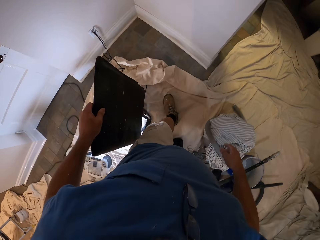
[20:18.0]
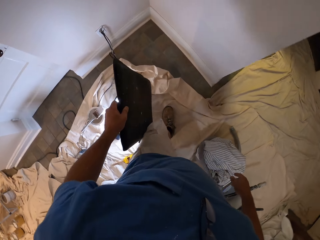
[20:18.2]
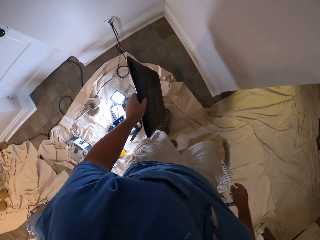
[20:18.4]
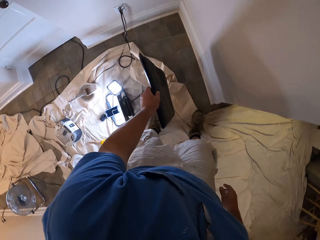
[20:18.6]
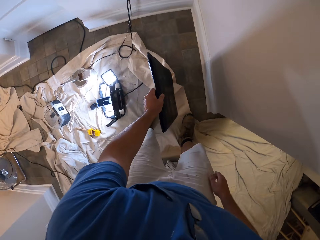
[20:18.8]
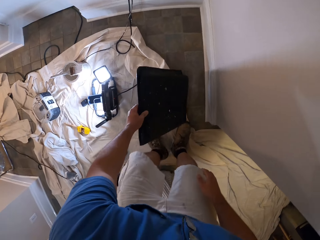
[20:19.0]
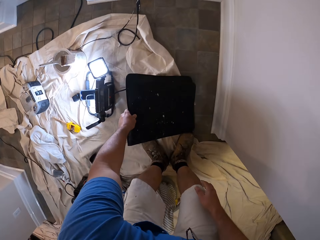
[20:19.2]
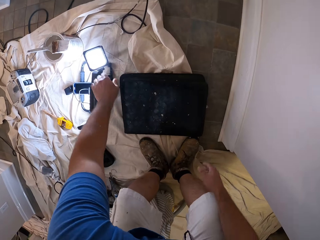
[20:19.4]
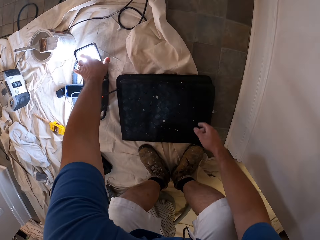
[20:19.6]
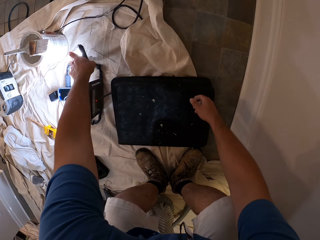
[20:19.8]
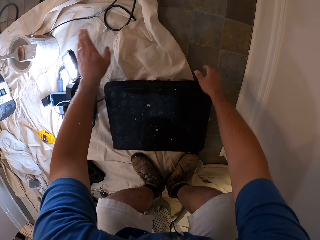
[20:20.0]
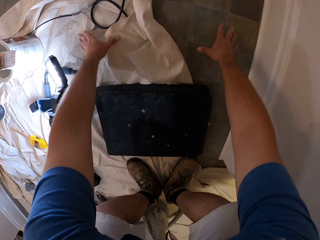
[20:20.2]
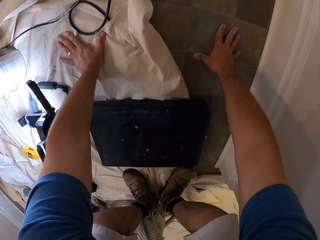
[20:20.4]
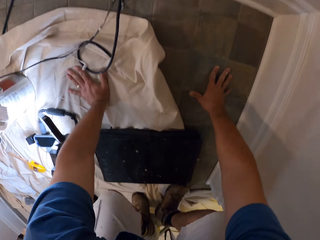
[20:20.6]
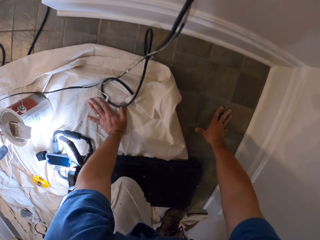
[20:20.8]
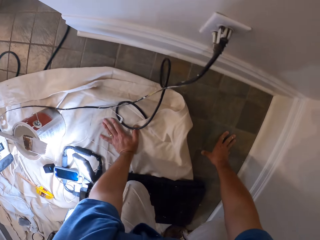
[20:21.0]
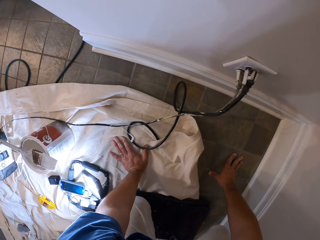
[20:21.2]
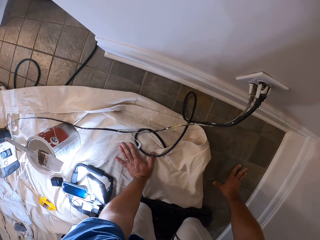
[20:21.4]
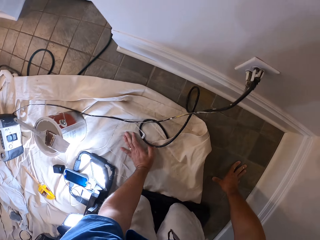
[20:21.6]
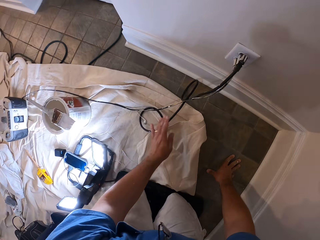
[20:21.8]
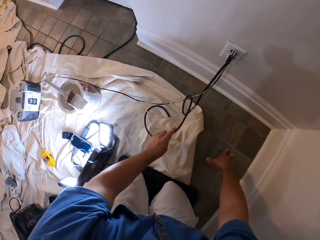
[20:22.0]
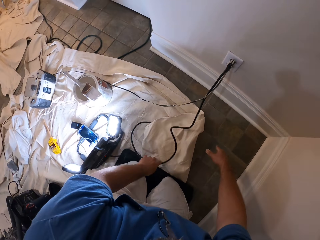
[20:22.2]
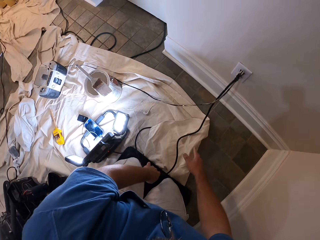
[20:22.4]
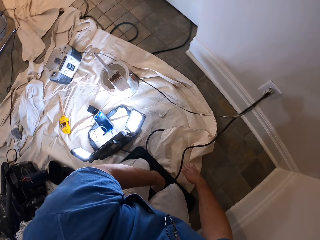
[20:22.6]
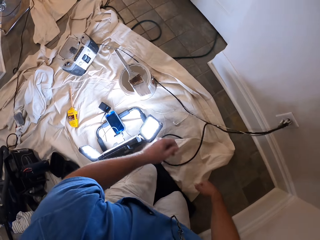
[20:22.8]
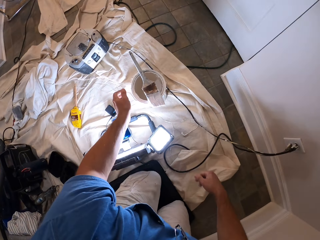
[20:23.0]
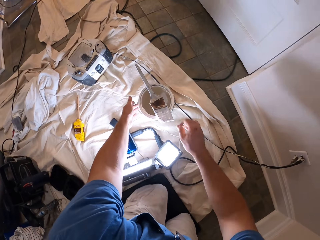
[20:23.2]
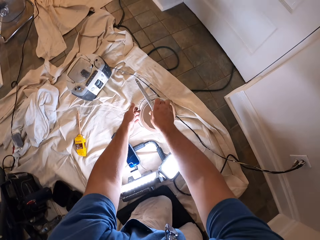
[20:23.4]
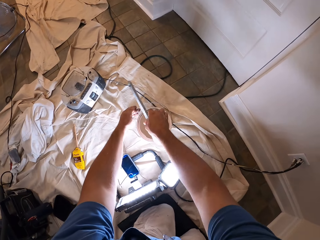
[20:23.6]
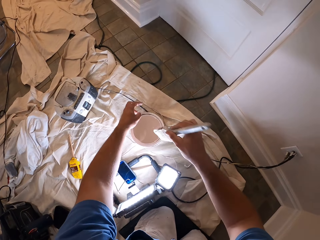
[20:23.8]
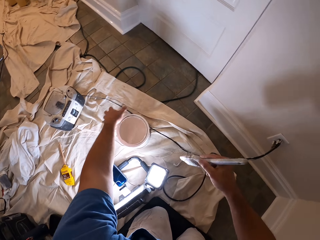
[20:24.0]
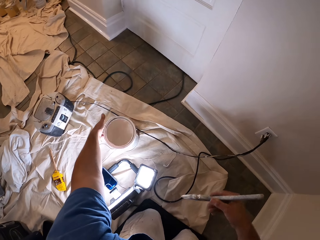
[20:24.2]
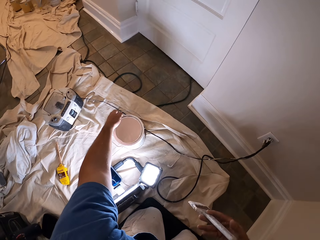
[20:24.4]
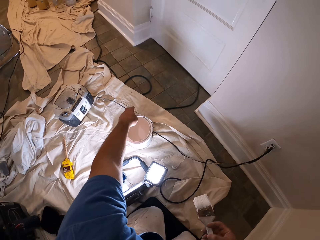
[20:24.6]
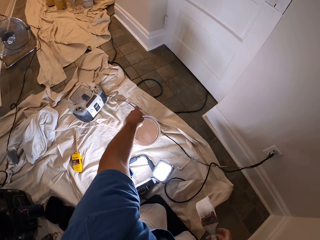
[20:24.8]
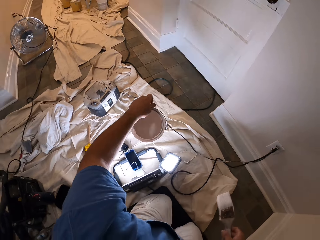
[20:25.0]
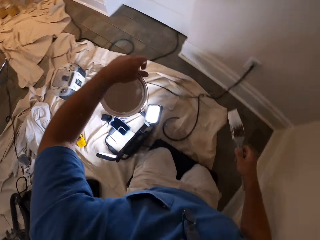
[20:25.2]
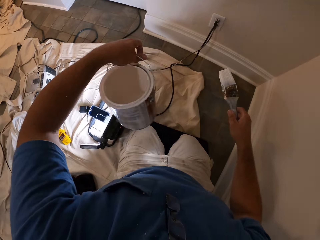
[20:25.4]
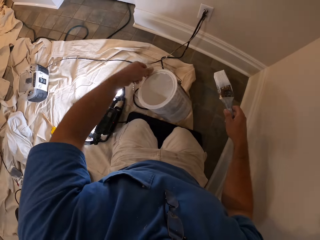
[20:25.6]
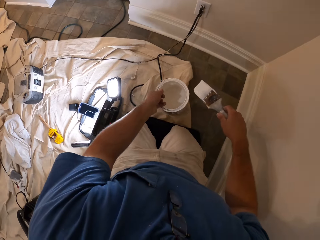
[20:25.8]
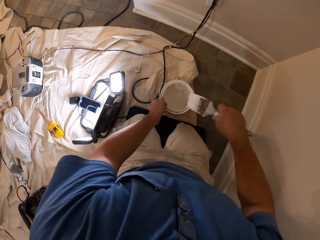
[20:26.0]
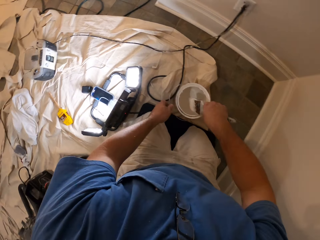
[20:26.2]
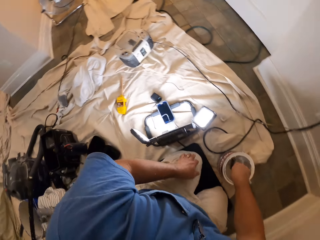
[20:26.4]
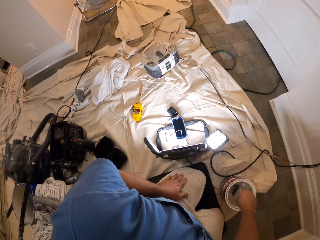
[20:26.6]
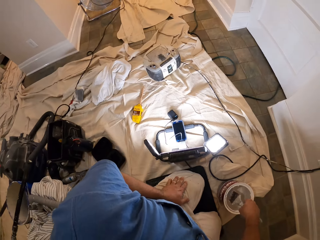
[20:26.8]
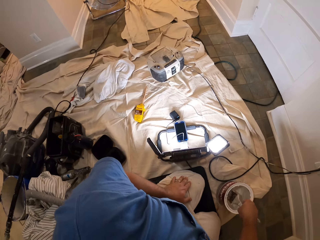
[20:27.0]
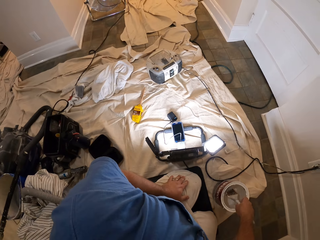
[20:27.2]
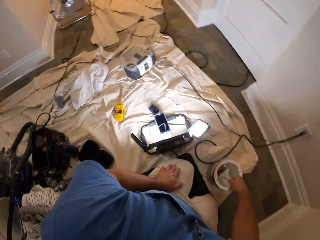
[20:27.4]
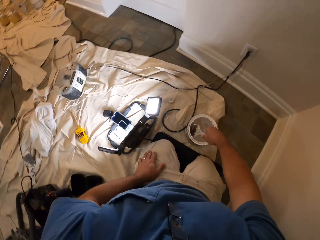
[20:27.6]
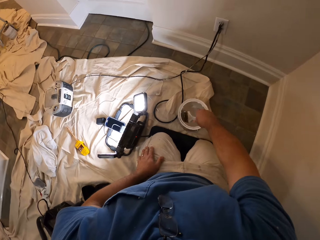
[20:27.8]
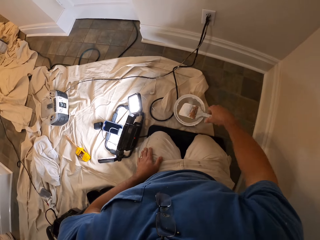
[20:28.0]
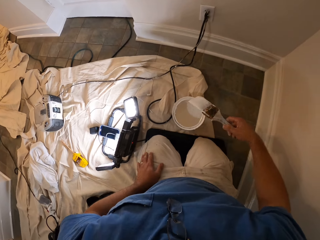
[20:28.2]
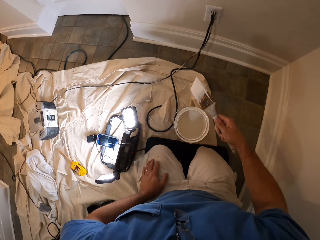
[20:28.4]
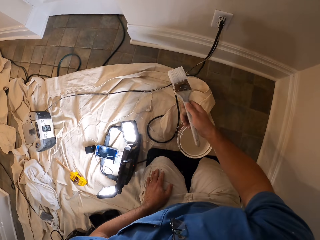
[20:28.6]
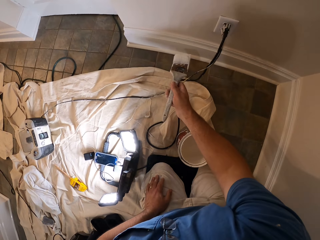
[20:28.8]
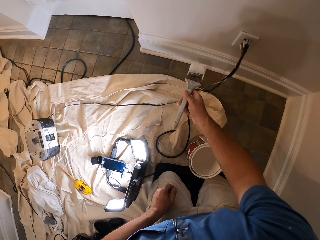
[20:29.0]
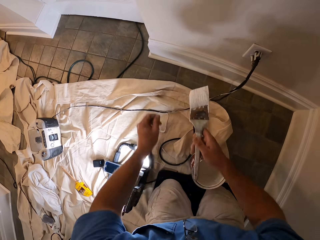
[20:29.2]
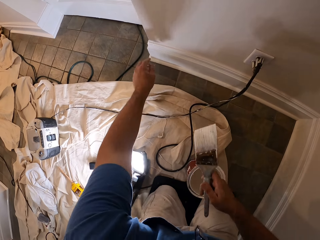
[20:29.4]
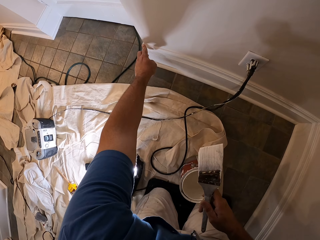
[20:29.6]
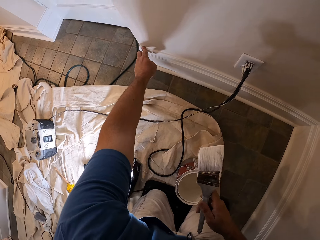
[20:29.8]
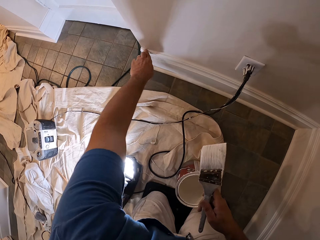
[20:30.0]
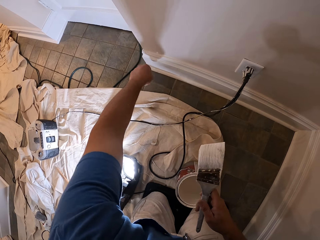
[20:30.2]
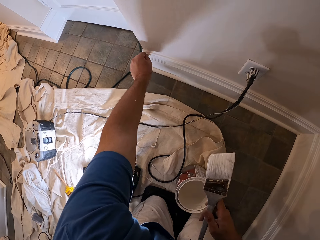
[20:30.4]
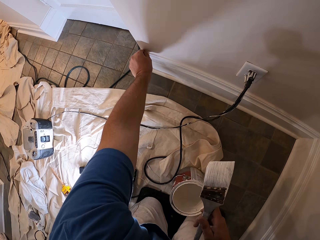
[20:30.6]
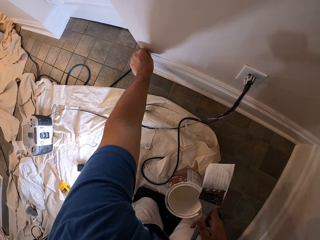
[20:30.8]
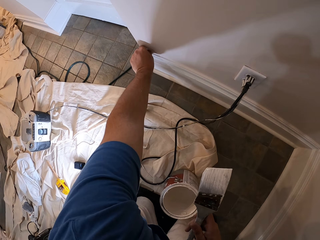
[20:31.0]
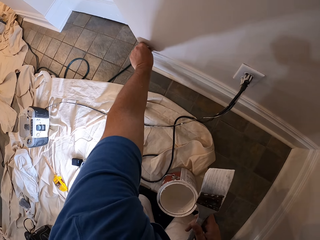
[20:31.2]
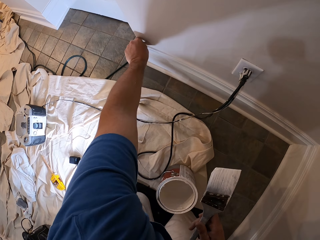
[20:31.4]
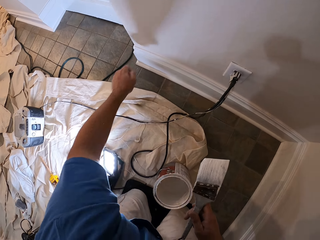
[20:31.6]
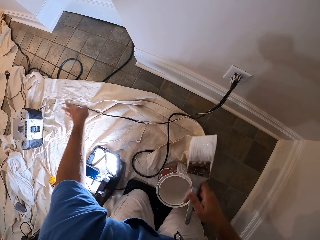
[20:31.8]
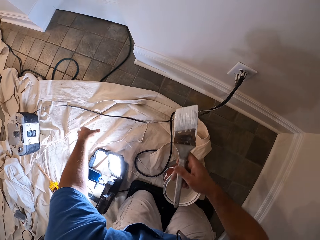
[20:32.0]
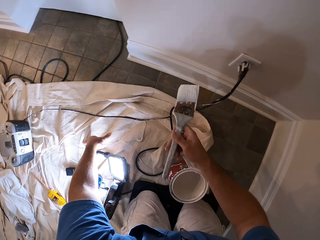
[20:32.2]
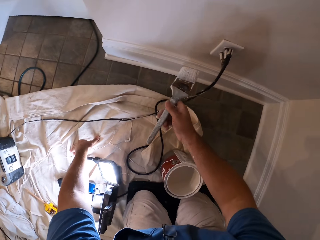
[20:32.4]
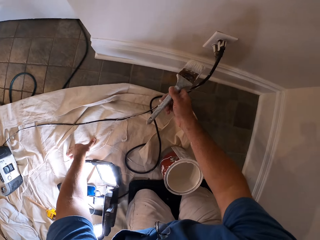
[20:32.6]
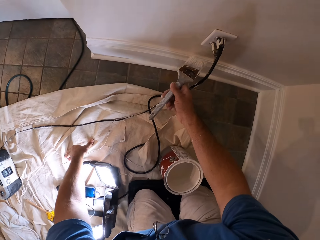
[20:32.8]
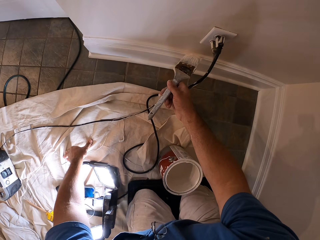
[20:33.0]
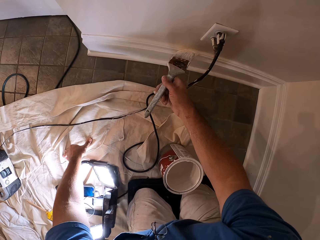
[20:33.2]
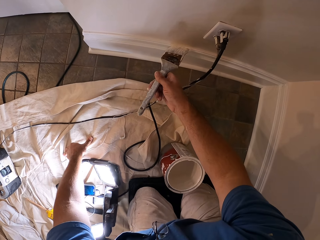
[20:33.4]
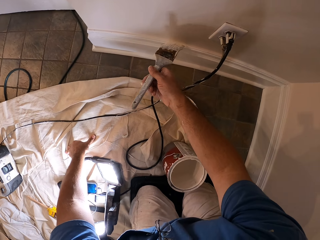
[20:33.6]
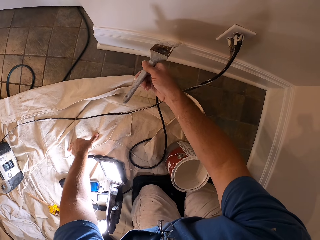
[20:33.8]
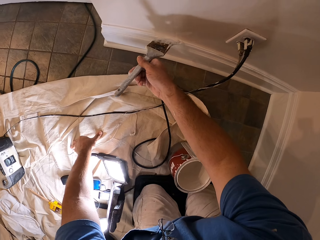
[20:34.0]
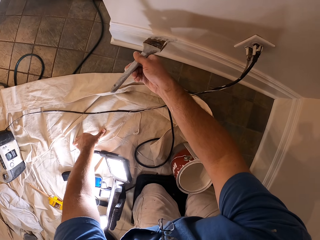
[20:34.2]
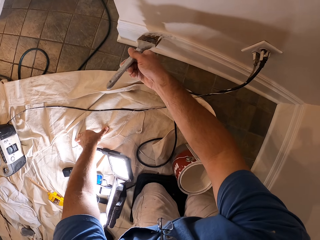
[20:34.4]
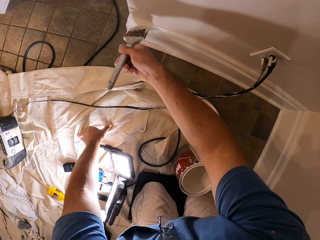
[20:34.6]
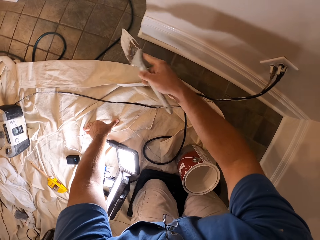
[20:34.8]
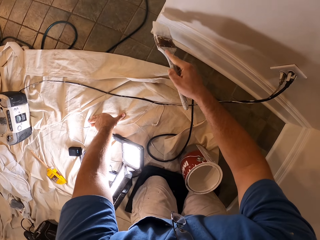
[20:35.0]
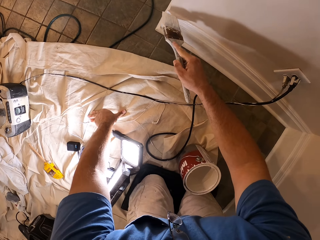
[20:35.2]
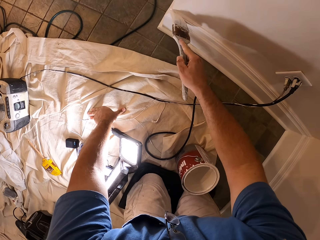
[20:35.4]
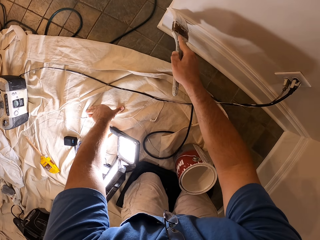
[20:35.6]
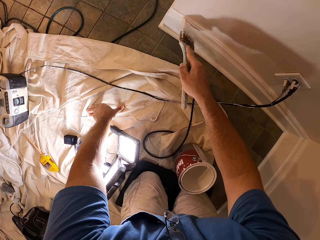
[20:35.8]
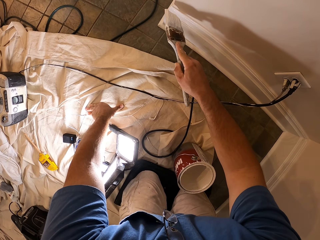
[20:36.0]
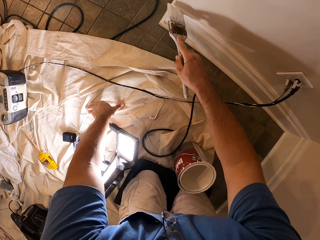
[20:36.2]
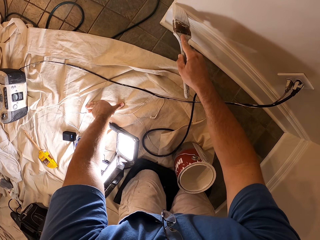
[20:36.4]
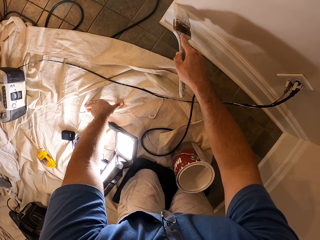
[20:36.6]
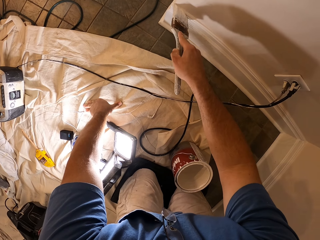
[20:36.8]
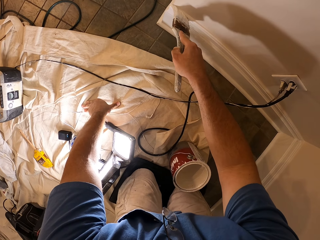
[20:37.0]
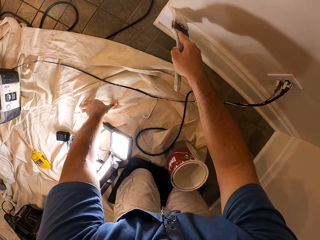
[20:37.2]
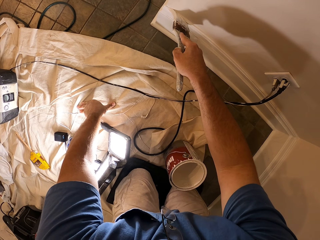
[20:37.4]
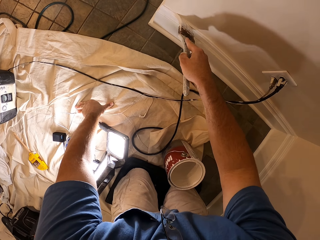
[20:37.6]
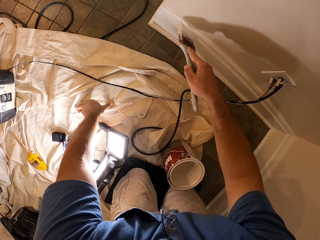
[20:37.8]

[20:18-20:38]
The camera wearer drops the mat on the cloth. He turns the lamp. He kneels on the mat. He moves a cable. He touches the cable. He picks up a paint brush from a bucket of paint. He picks up the bucket of paint from the cloth. He drops the bucket of paint on the cloth. He dips the paint brush in the bucket of paint. He stirs the brush in the paint. He removes paint from a baseboard with his fingers. He touches the wall. He paints the baseboard with the paint brush.

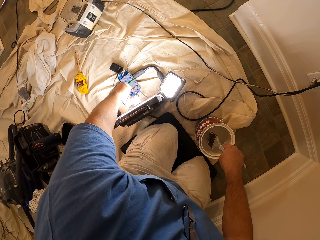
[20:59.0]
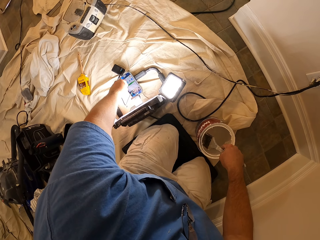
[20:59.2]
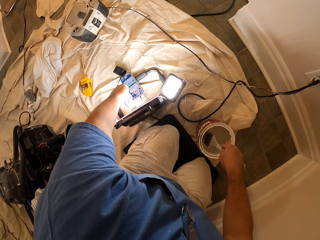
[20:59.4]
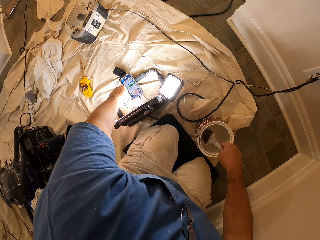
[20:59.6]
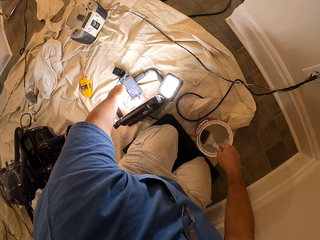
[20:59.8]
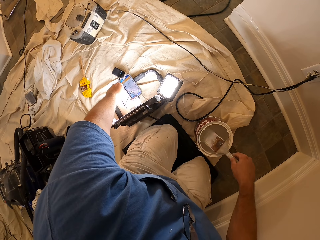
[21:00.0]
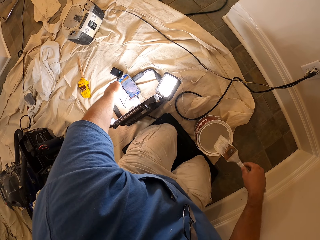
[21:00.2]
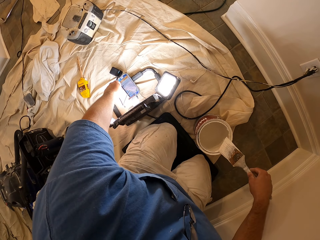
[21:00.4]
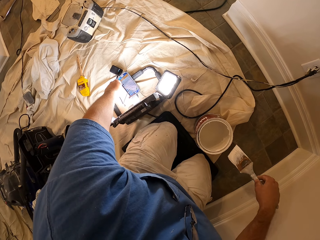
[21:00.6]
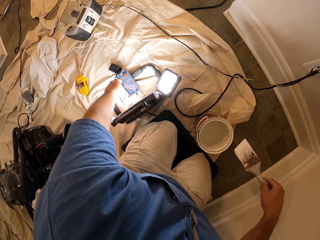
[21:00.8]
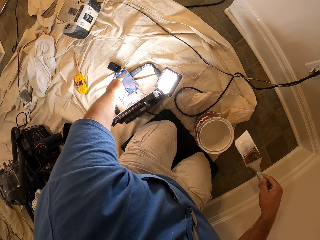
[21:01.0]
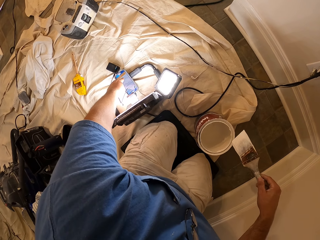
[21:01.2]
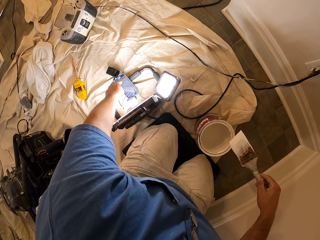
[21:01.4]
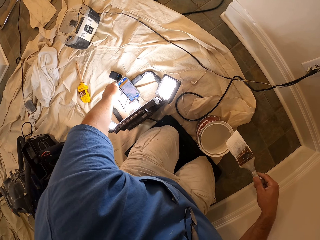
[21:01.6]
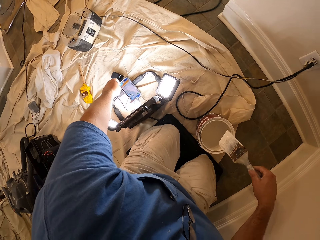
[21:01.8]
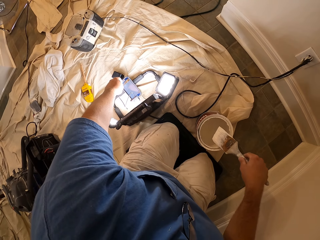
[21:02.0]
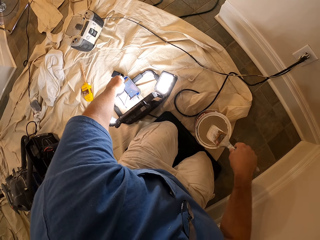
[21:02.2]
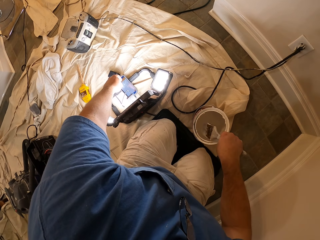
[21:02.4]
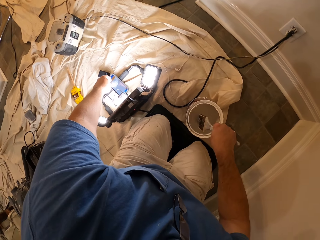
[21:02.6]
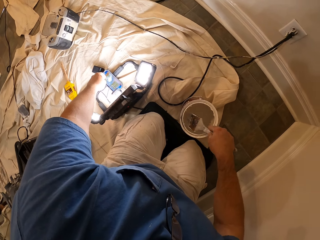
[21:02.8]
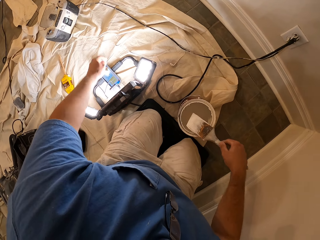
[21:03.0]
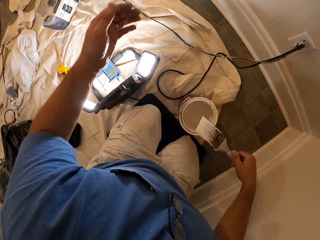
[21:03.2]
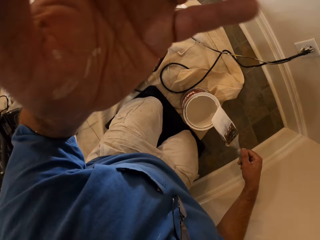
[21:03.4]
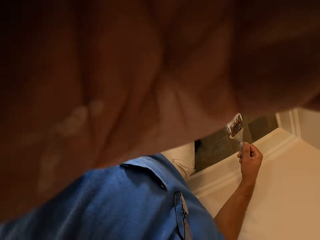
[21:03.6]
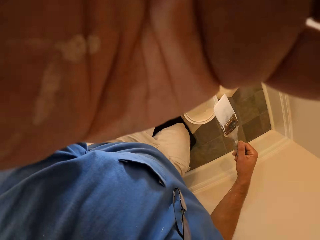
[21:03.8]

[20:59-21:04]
The camera wearer cleans the paint brush with the top of the bucket of paint. He dips the paint brush in the bucket of paint with his right hand. He touches his head camera.
